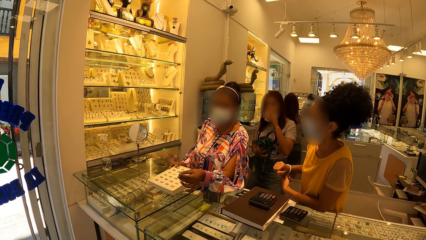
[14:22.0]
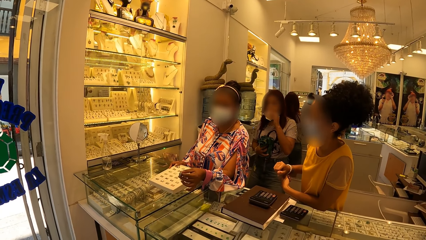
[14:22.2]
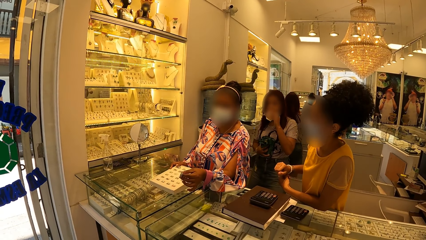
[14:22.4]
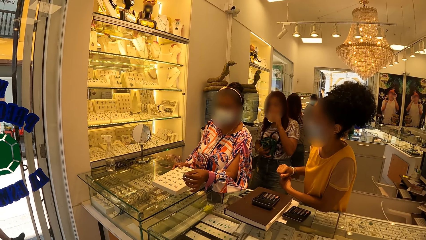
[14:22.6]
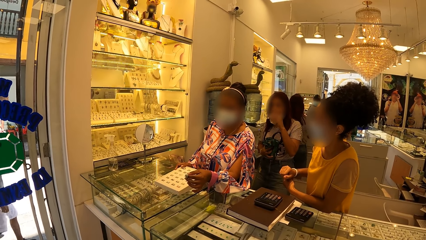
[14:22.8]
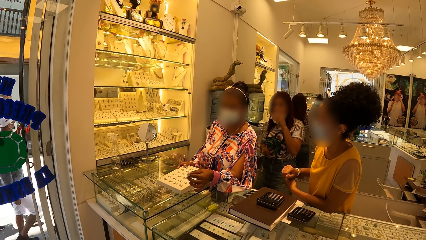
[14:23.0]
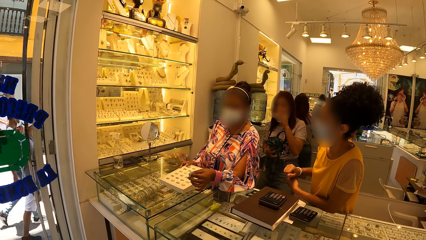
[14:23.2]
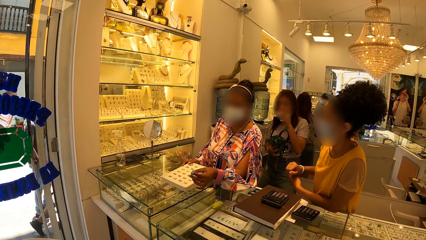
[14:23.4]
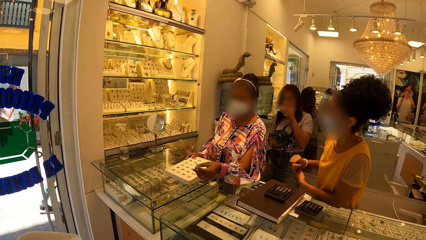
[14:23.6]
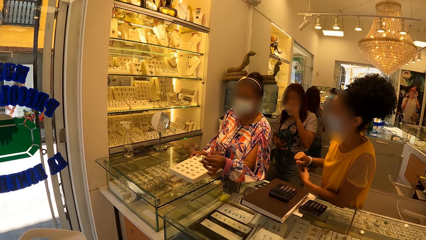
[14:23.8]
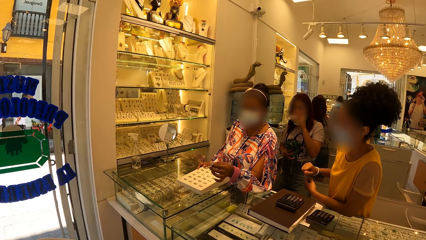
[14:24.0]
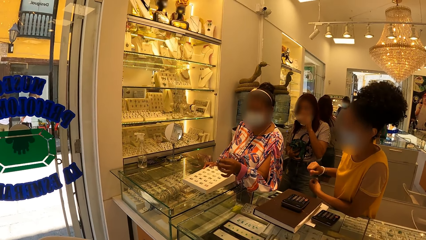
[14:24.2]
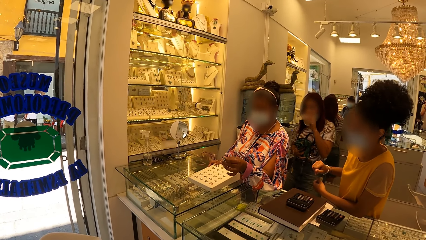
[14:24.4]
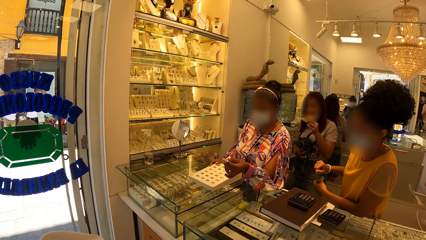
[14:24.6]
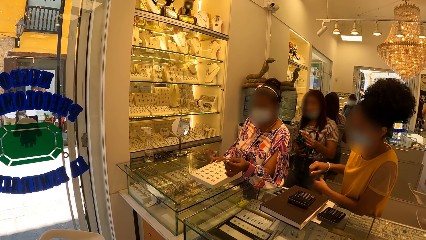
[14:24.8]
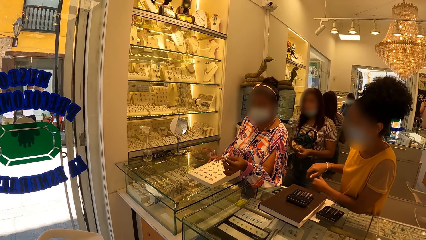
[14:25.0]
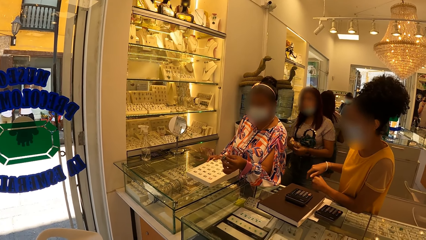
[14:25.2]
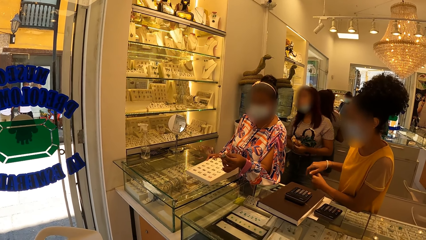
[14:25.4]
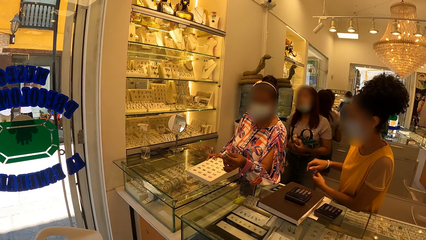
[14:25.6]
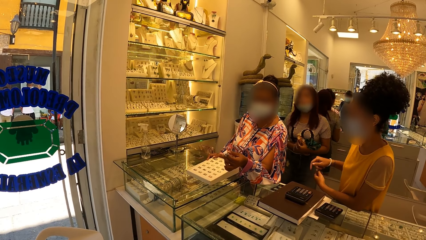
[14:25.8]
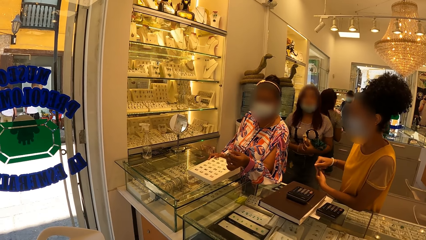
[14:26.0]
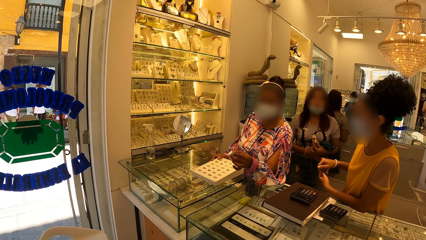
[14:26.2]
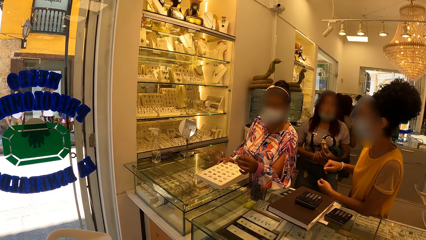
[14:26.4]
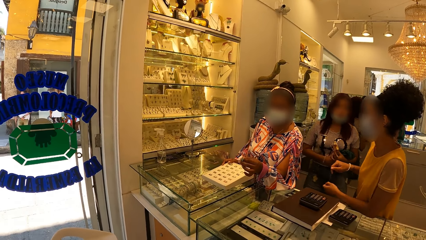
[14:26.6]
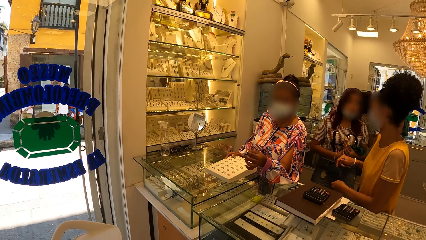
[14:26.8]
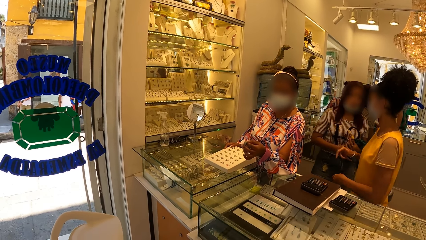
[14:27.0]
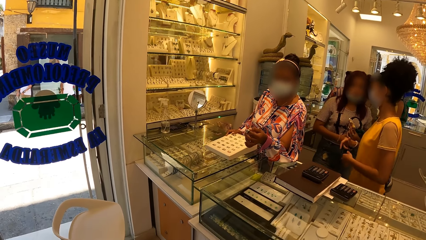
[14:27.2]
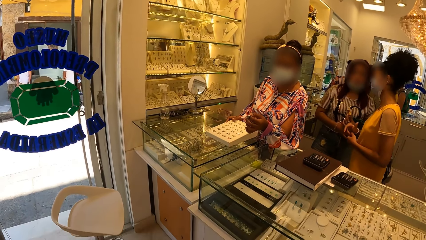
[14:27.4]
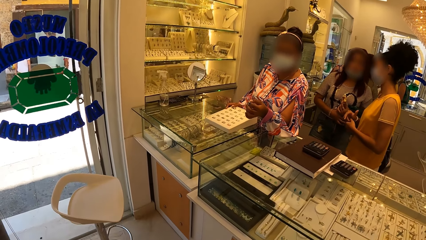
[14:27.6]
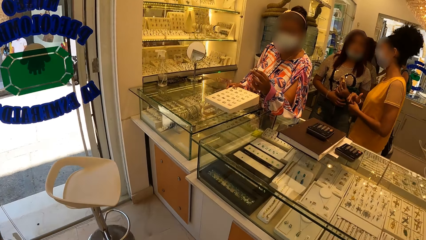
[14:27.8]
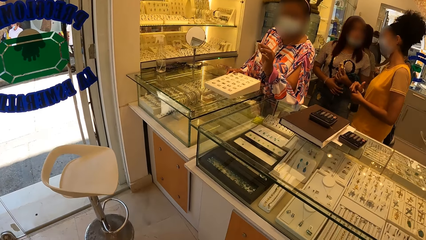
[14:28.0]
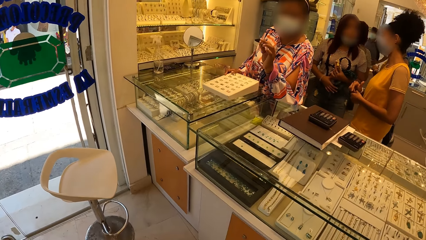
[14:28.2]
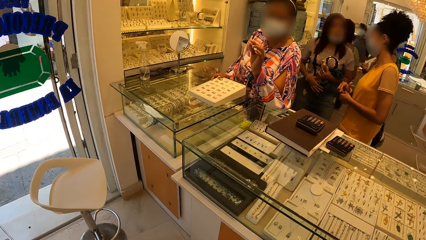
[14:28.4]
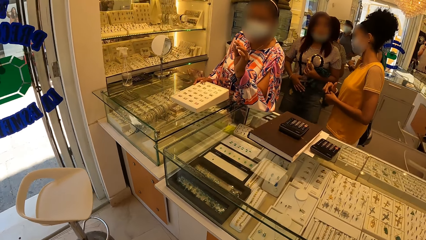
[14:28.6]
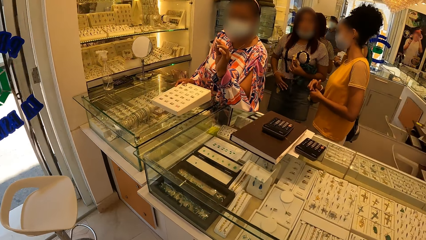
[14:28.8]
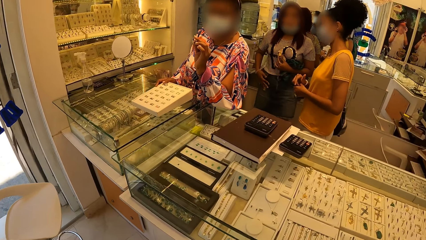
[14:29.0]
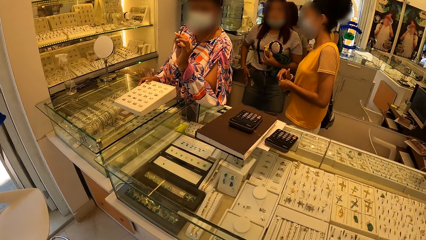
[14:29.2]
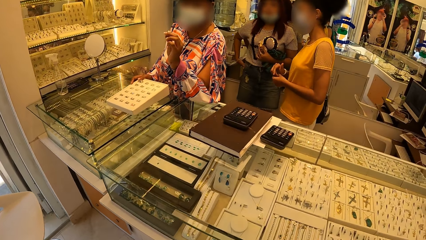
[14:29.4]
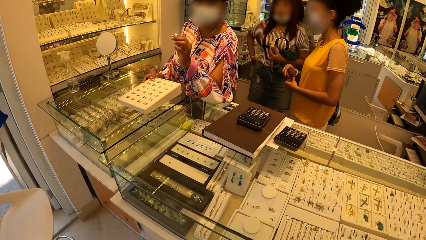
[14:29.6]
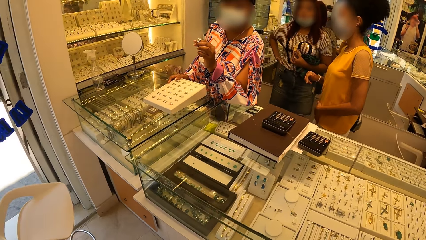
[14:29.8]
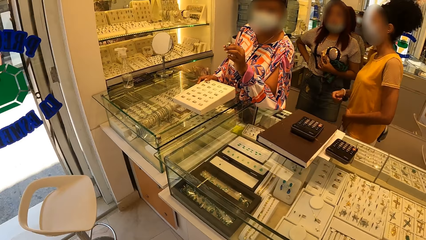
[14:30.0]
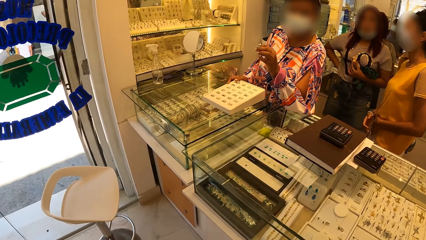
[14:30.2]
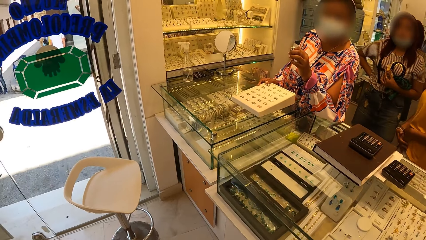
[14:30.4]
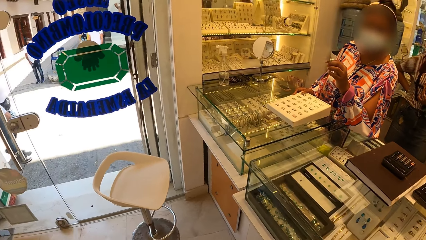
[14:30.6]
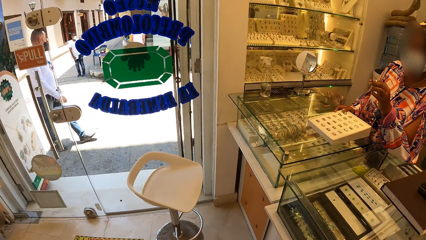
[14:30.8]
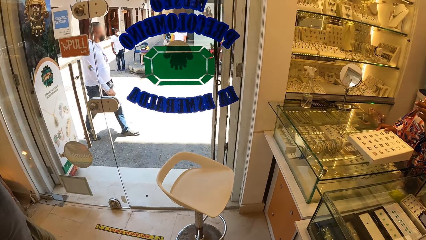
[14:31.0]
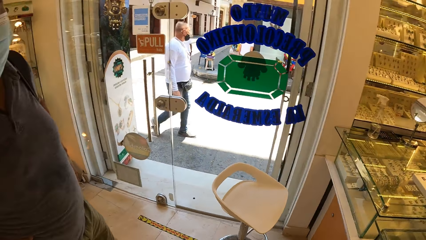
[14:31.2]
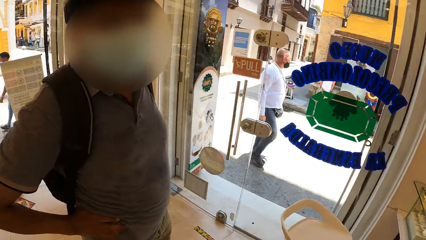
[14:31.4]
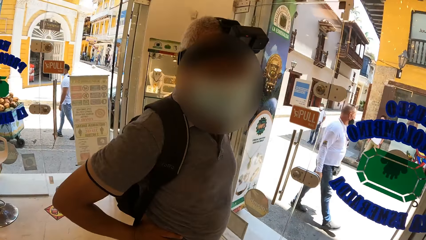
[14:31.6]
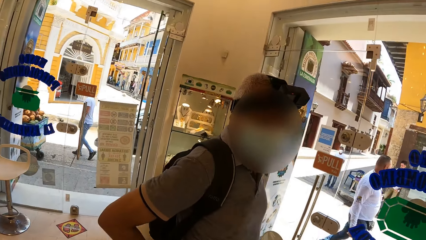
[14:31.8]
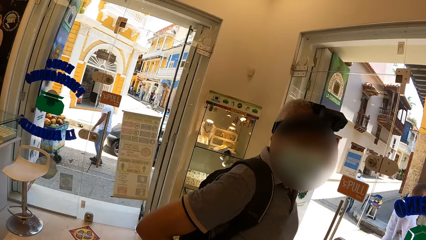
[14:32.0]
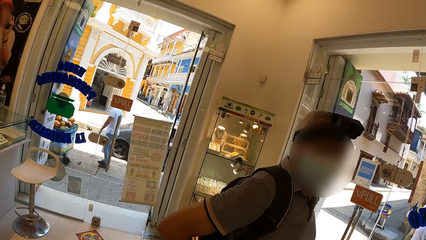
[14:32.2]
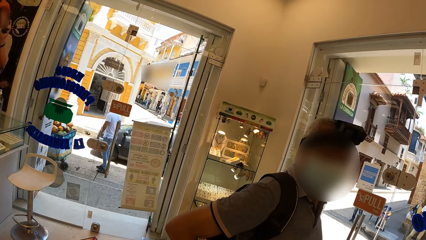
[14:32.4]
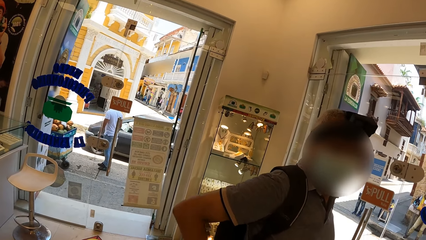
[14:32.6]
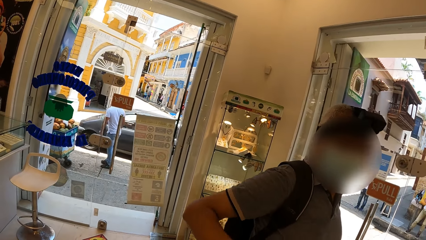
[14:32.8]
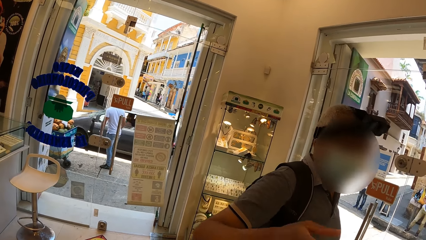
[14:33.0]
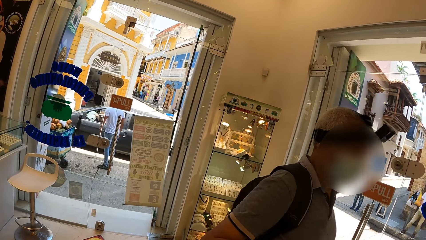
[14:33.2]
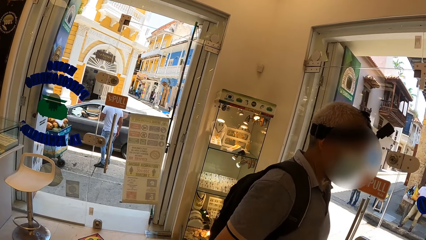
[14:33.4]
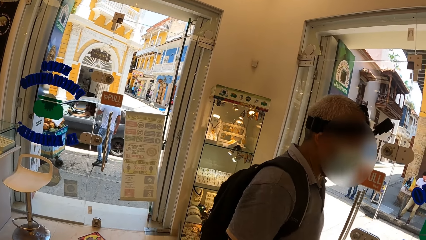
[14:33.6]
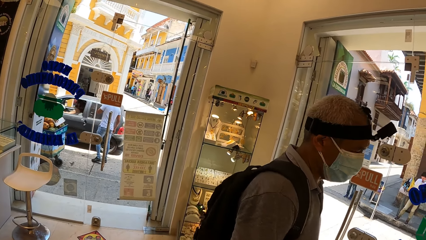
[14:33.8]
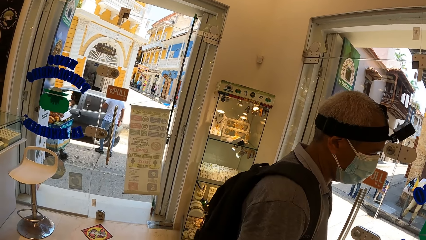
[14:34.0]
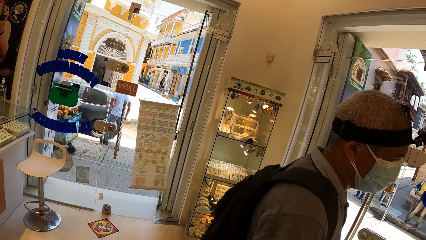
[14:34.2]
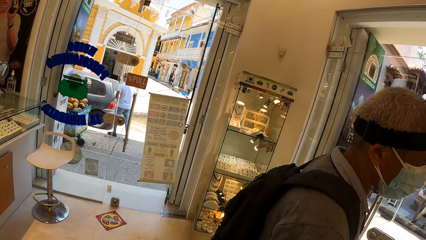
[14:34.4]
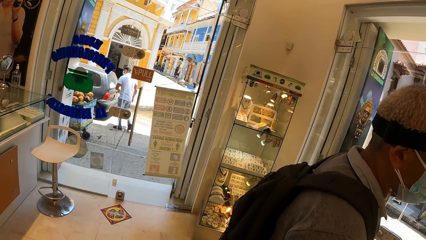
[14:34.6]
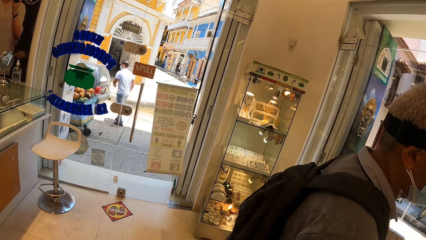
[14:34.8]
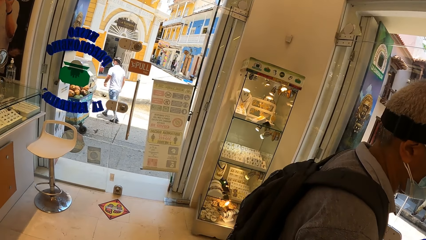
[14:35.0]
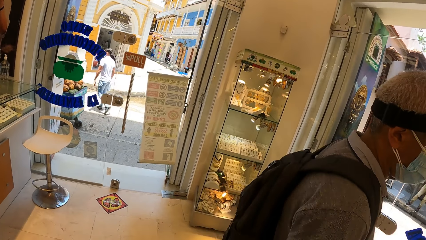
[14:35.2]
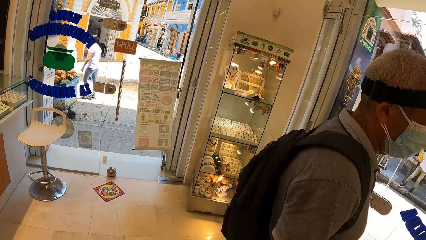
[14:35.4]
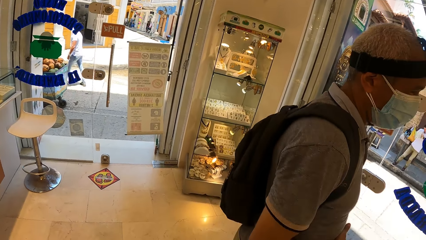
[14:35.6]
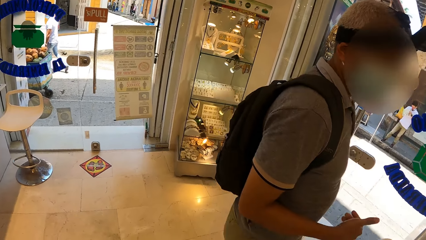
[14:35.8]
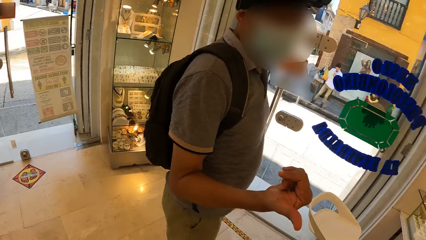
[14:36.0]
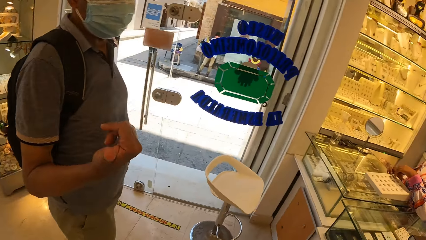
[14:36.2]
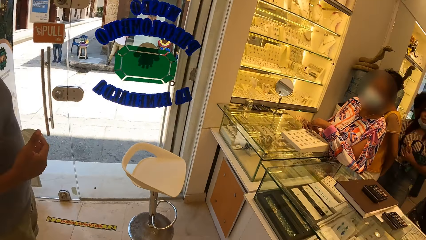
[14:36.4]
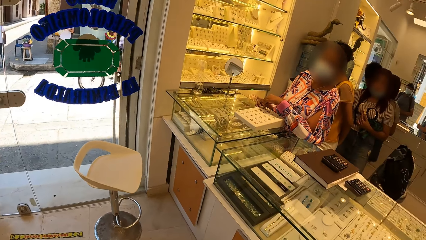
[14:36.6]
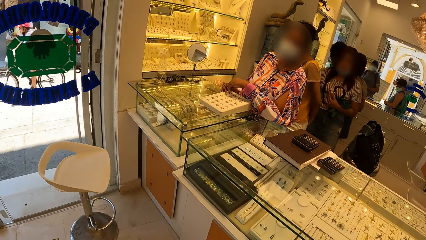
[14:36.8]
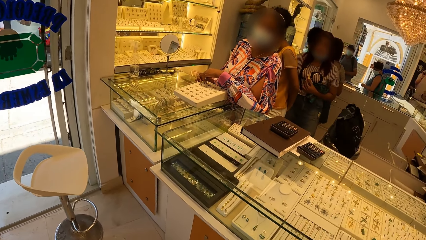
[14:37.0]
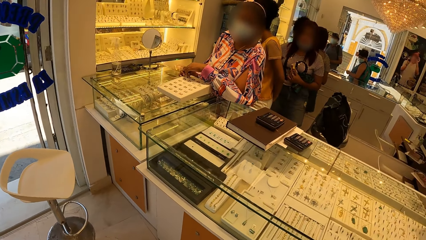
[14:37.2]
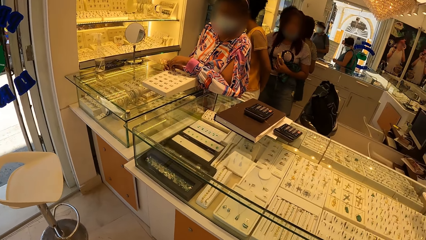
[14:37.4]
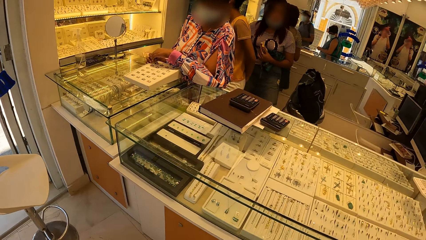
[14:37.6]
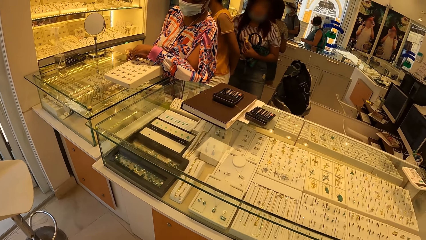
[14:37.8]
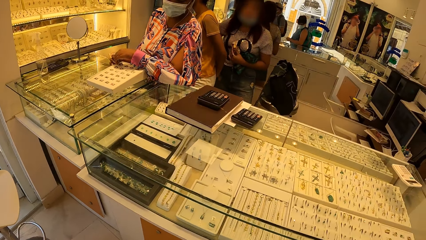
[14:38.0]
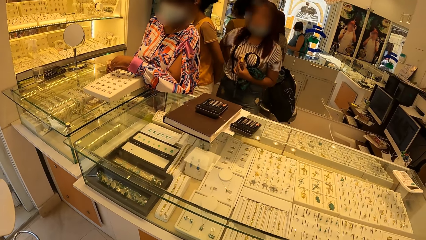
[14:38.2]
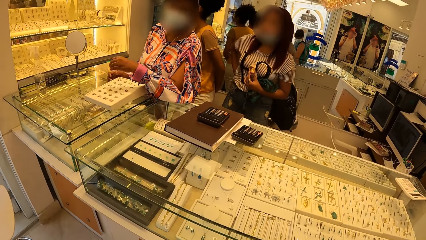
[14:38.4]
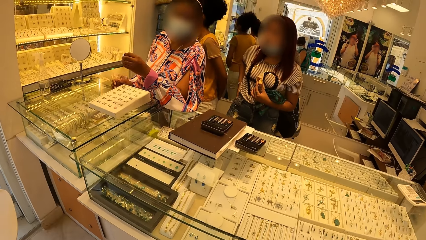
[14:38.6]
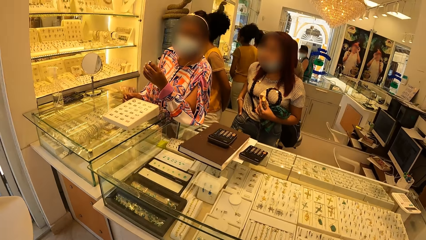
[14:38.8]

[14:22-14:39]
The camera wearer interacts with a person. They turn around. They look outside through the glass door. They interact with another person.
